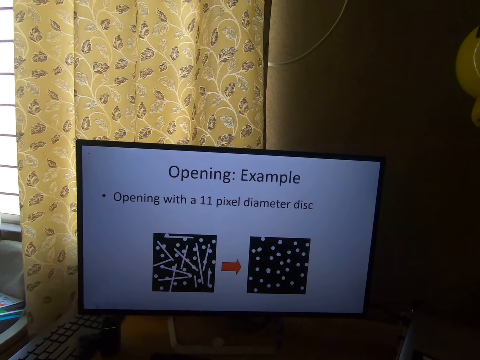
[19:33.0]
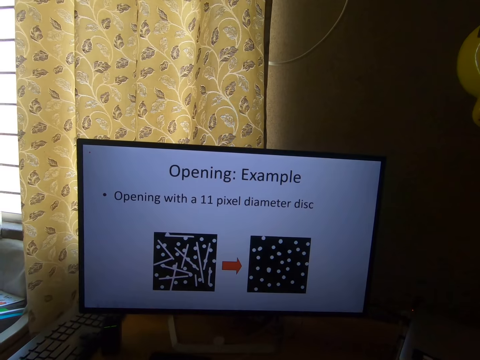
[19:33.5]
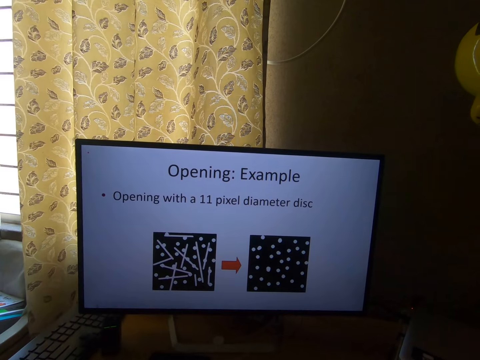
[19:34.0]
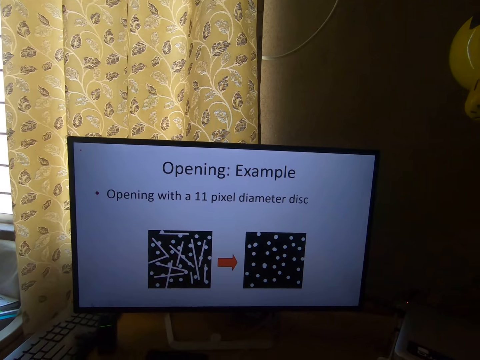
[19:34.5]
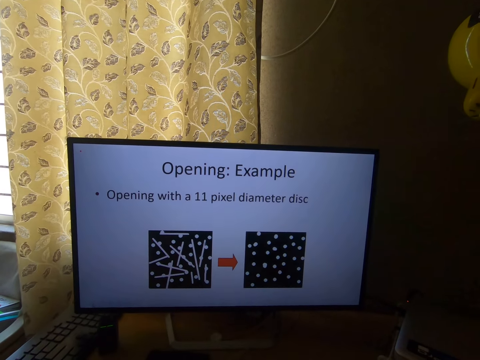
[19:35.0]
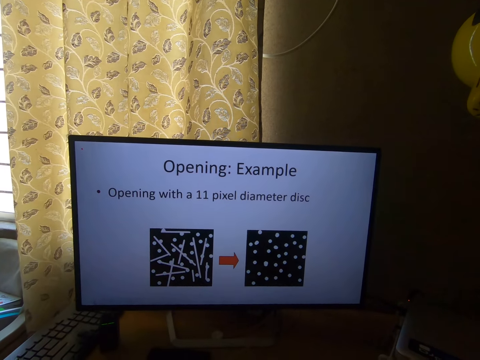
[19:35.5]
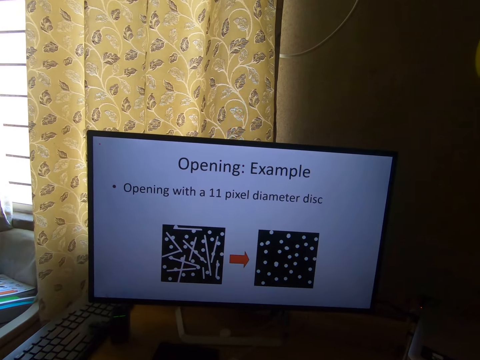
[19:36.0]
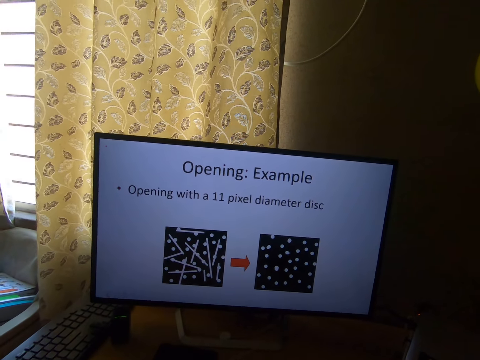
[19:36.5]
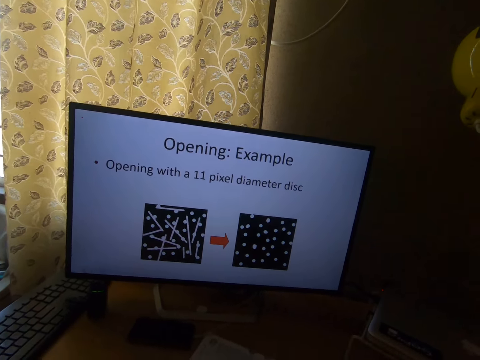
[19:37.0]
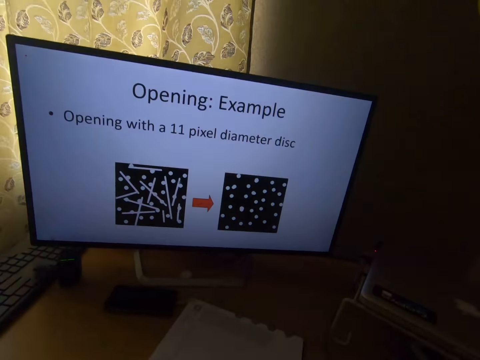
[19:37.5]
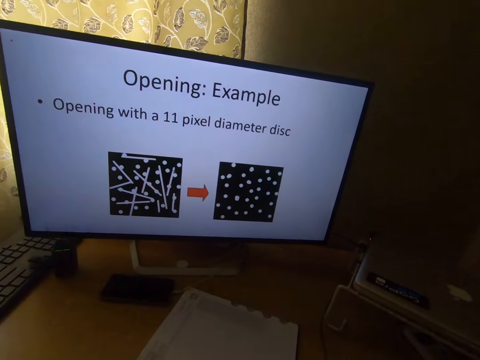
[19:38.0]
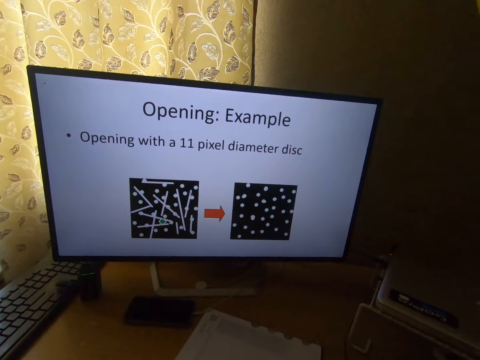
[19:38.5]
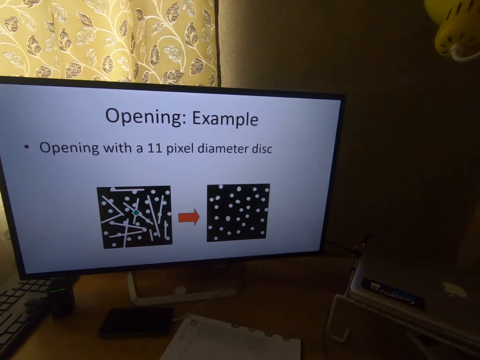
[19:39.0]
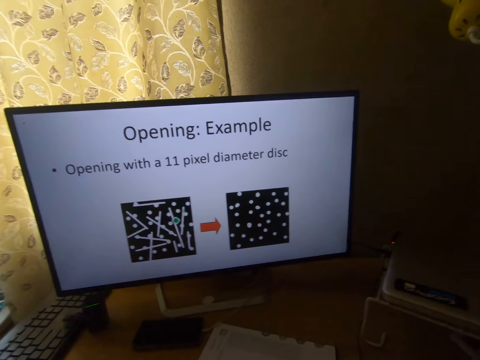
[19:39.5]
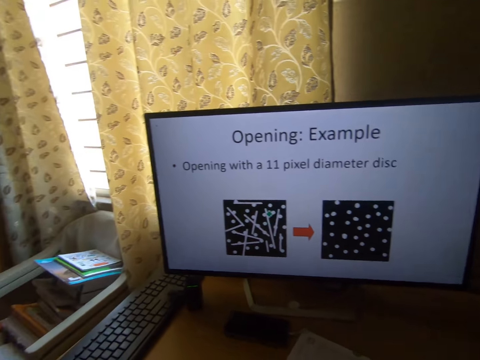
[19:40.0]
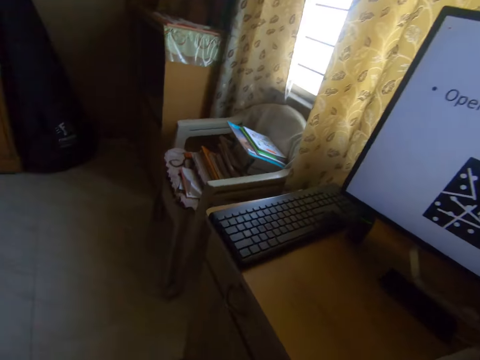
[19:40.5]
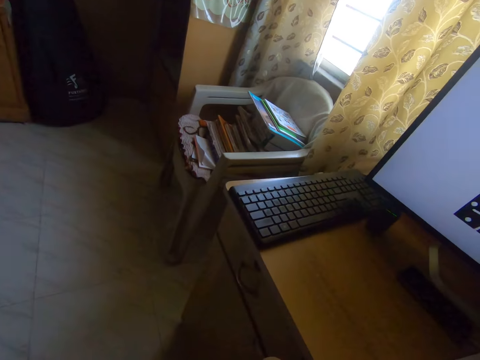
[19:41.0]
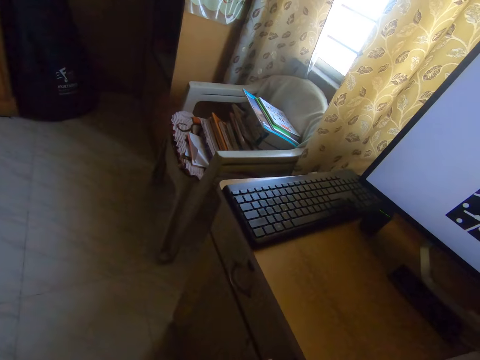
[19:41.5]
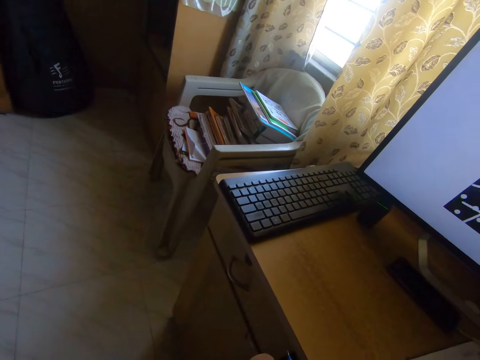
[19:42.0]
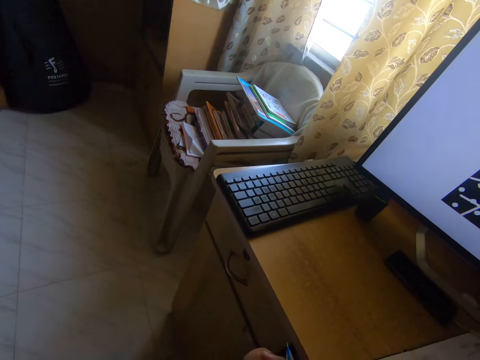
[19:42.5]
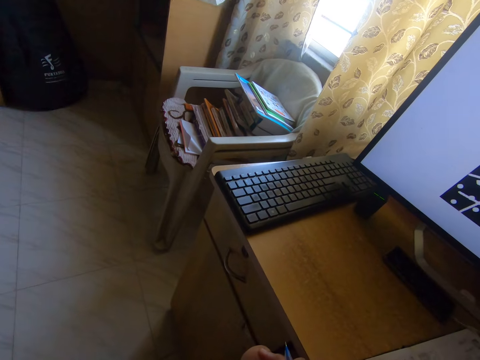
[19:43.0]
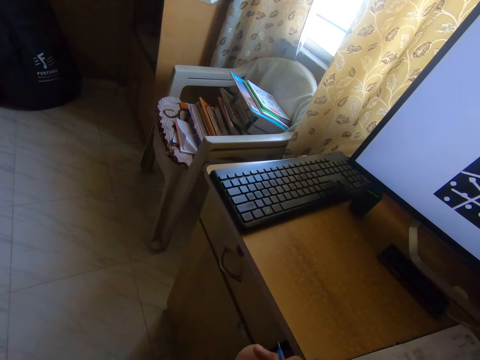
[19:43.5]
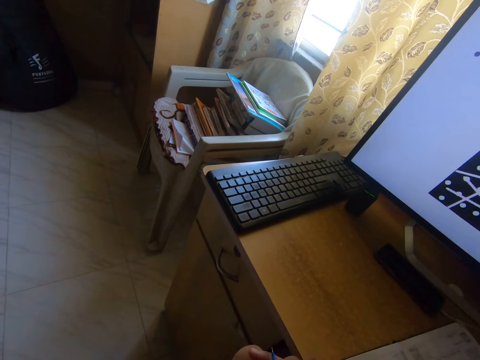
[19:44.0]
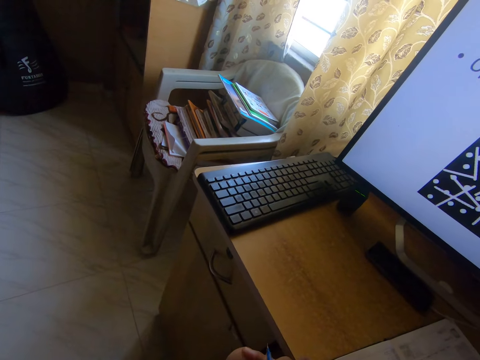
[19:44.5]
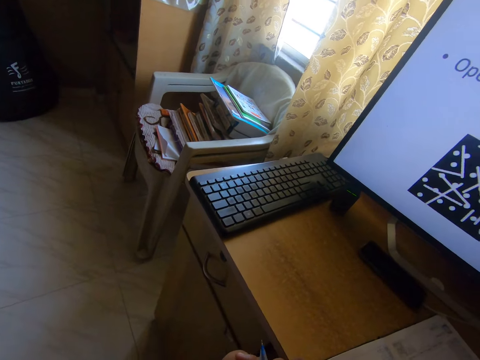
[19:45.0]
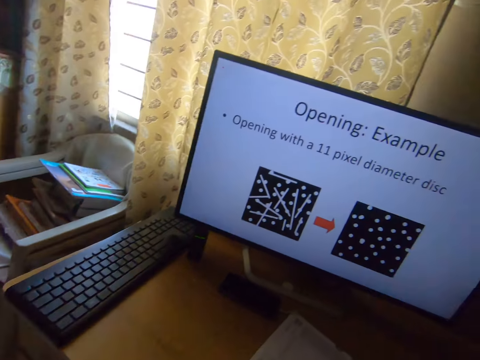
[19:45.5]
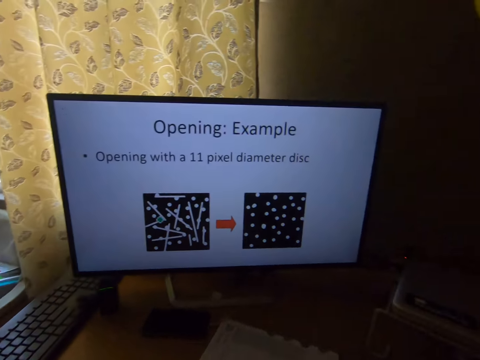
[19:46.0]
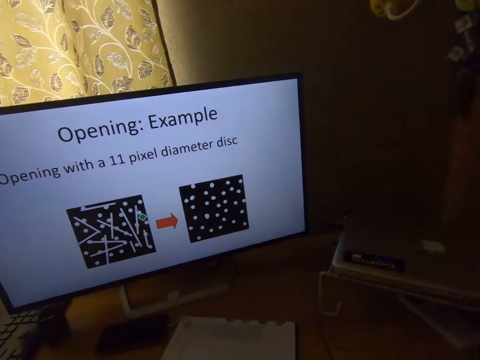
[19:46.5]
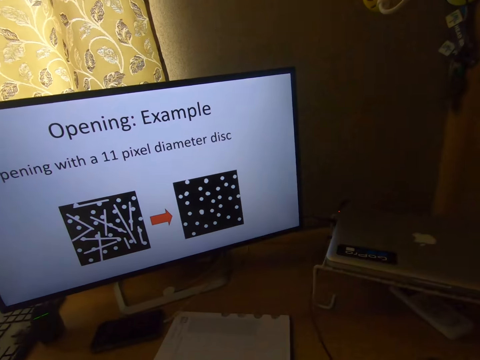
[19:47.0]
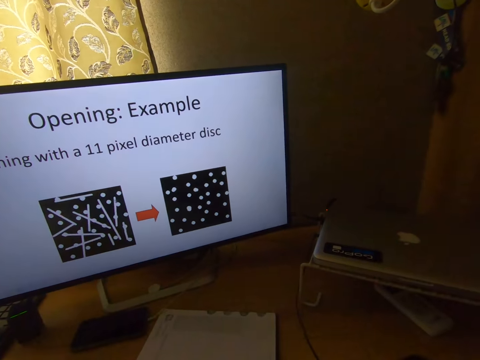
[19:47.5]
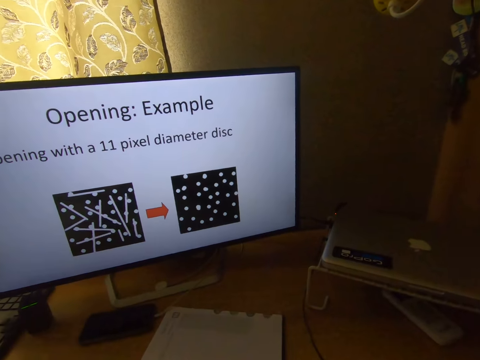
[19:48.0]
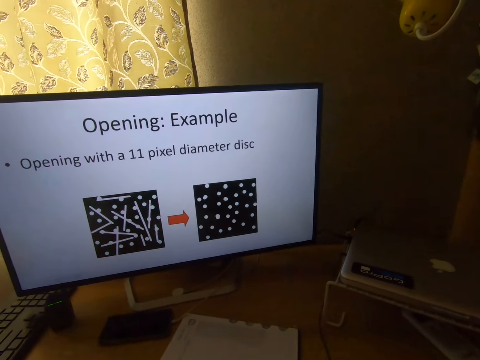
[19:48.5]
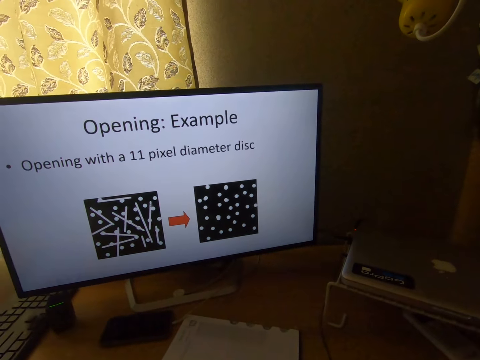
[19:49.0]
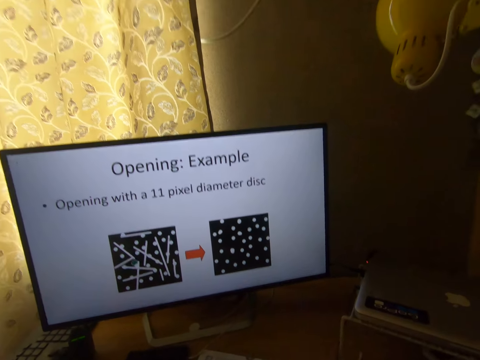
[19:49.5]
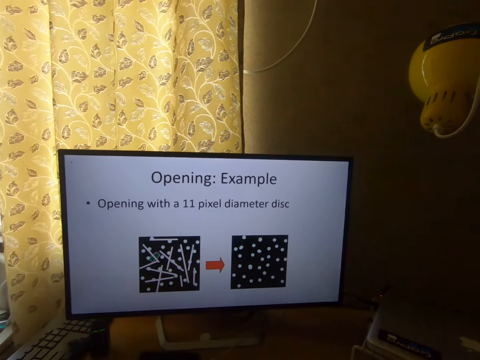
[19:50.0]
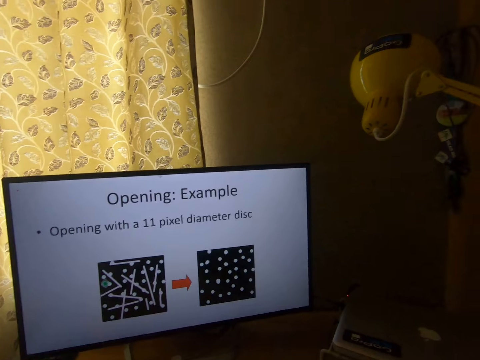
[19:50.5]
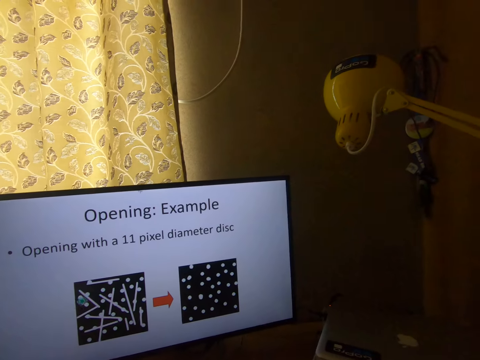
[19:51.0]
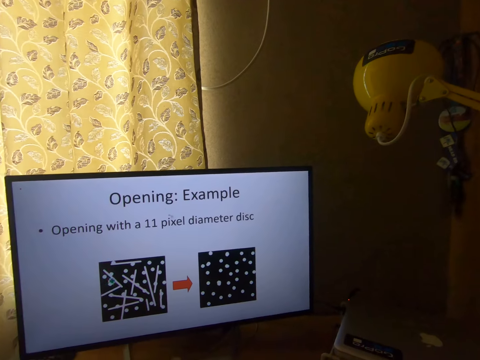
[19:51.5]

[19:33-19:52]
The camera wearer looks at a keyboard on the table. They look around the room. They stare at the monitor on the table.

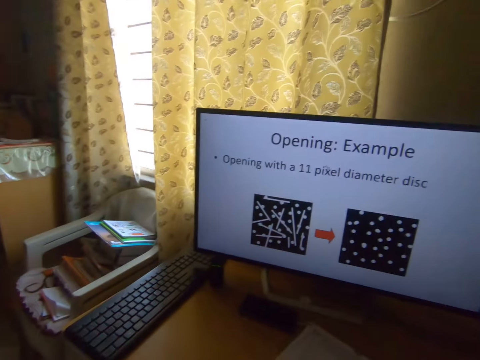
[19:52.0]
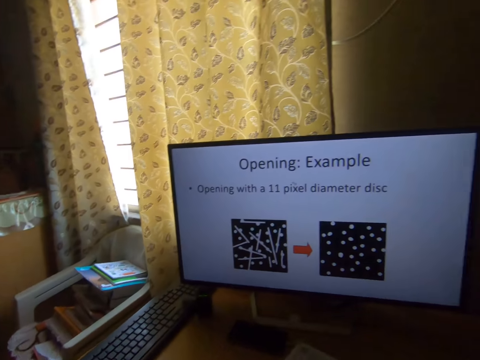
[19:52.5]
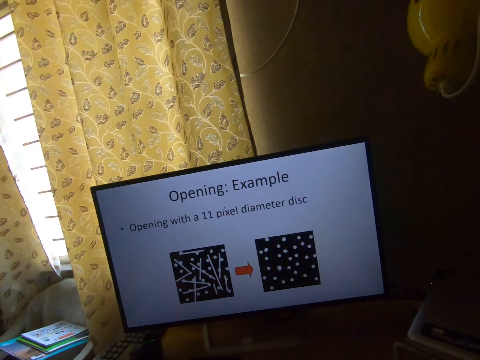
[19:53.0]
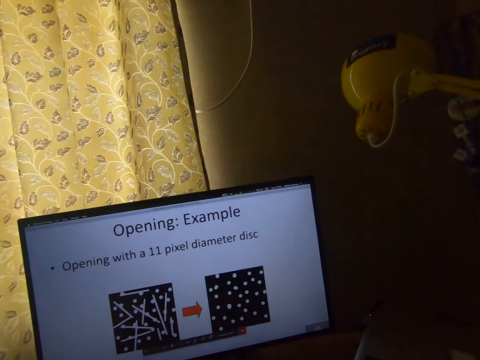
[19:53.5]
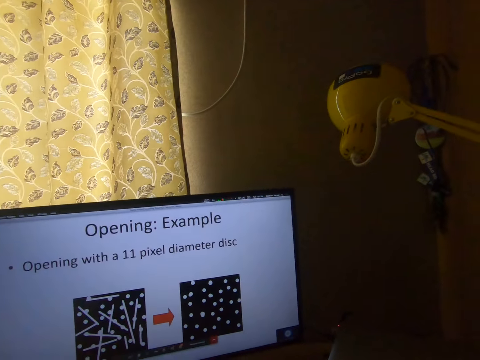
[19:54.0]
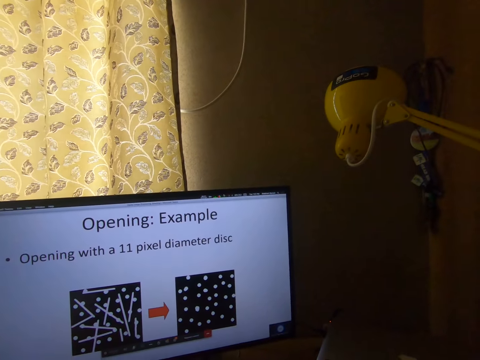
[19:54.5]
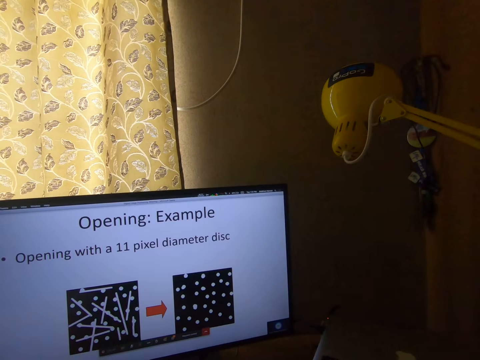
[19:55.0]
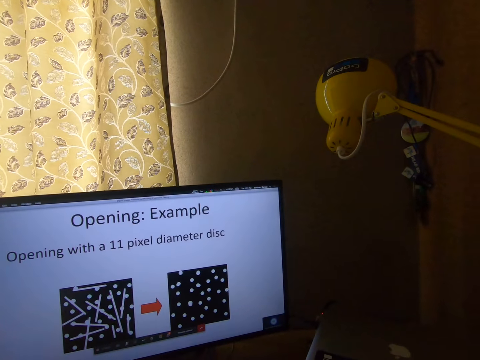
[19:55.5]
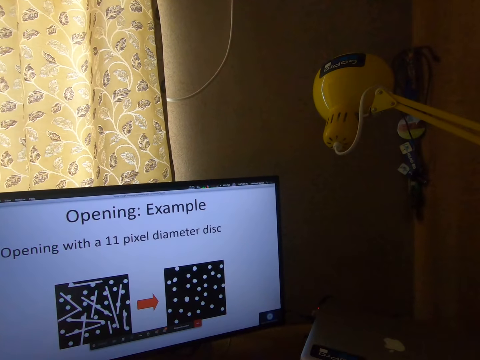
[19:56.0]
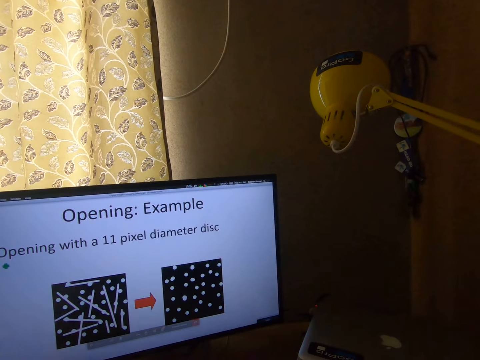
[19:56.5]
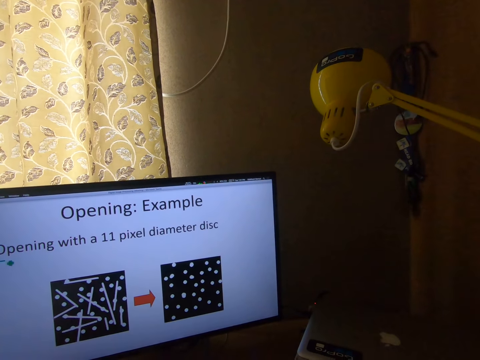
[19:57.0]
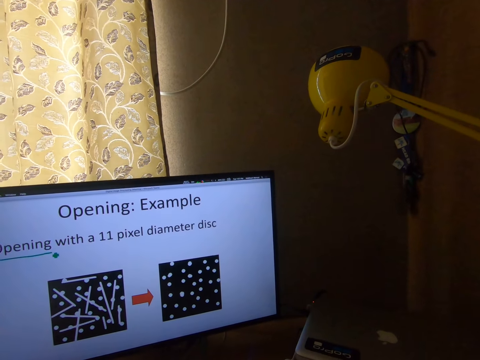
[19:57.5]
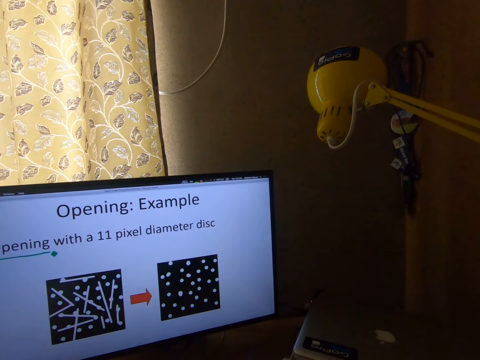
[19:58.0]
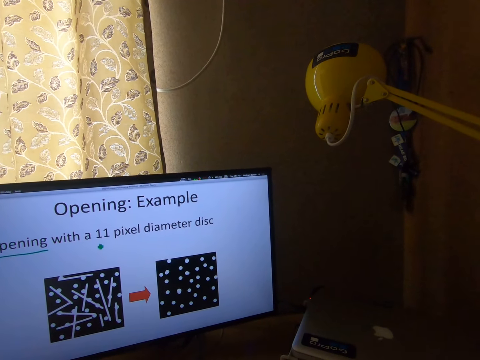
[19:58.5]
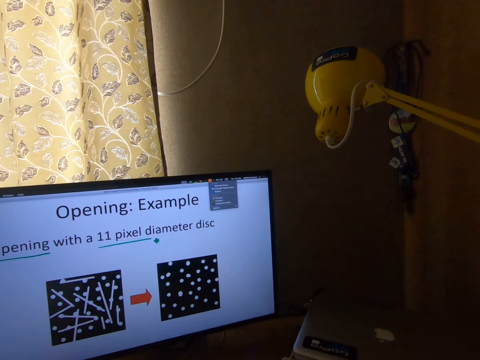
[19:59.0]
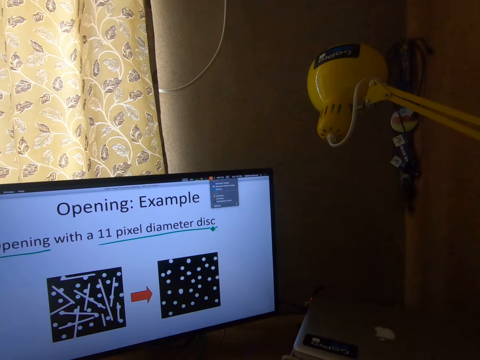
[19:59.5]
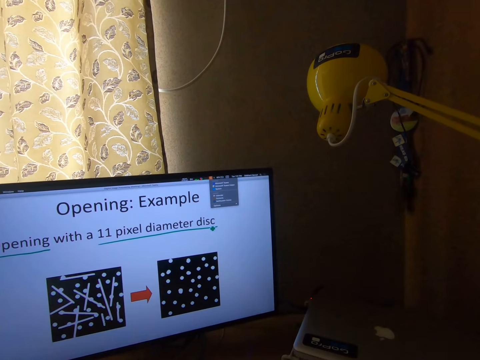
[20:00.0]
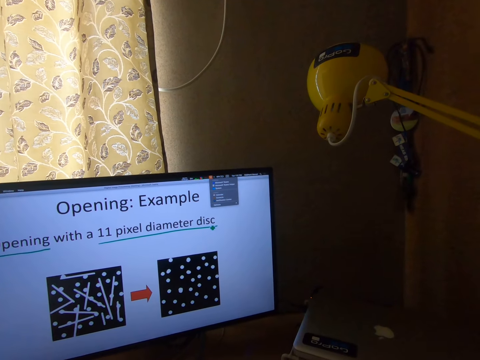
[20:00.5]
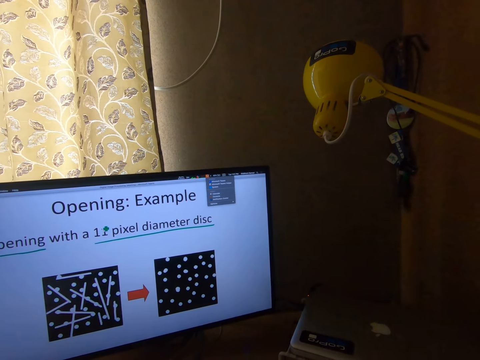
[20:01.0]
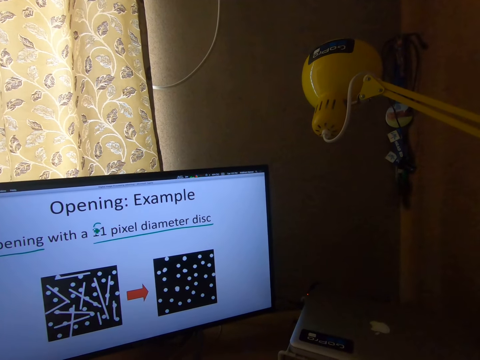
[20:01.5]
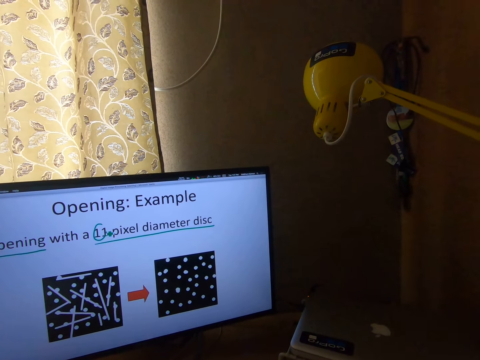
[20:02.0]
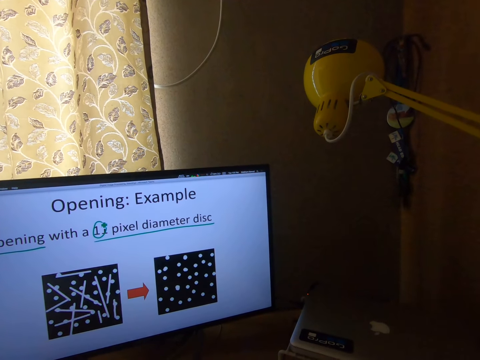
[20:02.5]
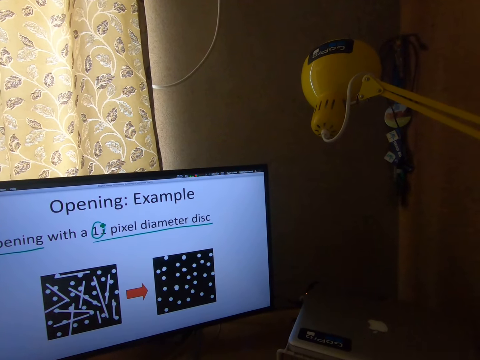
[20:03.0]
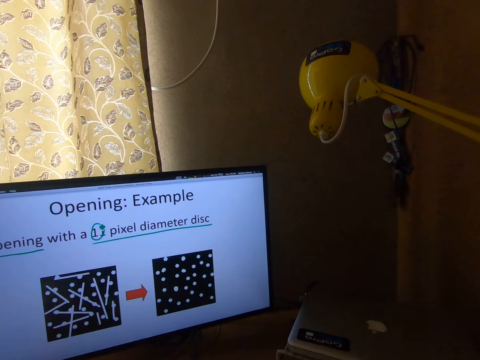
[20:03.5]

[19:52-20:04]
The camera wearer operates the computer. They highlight the key points.
